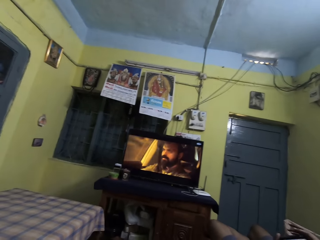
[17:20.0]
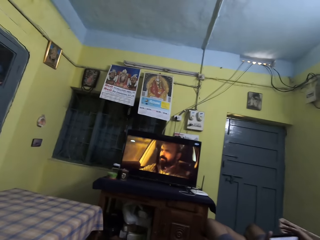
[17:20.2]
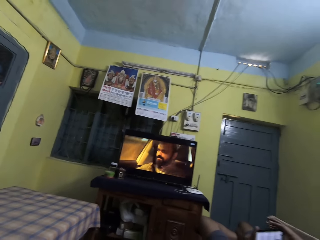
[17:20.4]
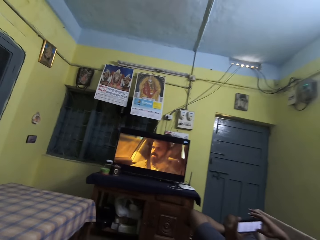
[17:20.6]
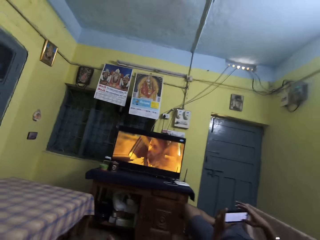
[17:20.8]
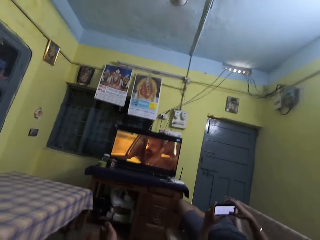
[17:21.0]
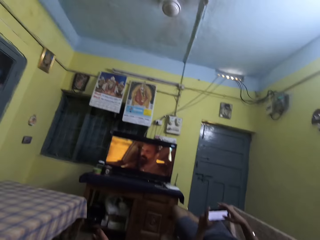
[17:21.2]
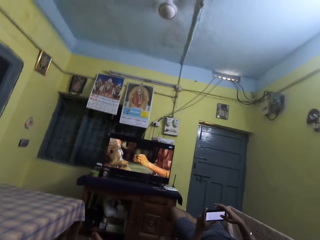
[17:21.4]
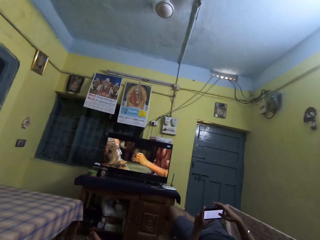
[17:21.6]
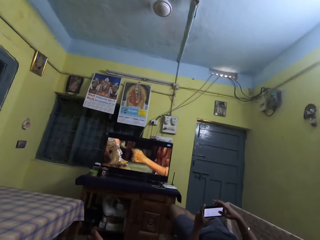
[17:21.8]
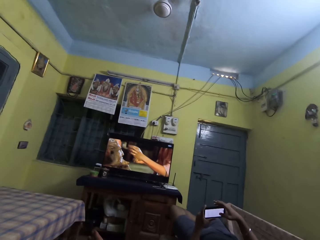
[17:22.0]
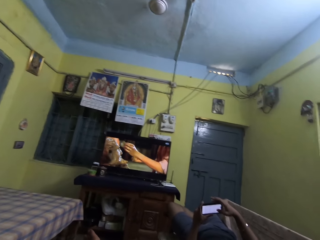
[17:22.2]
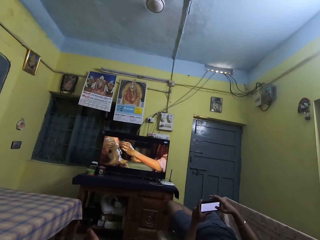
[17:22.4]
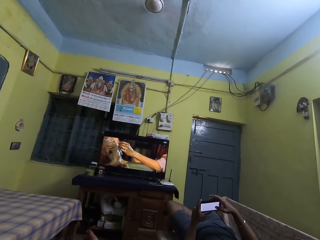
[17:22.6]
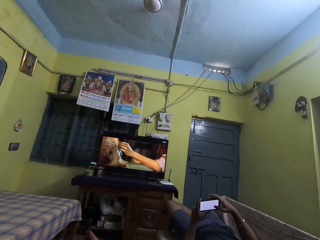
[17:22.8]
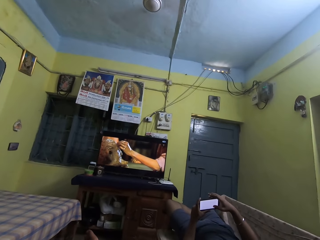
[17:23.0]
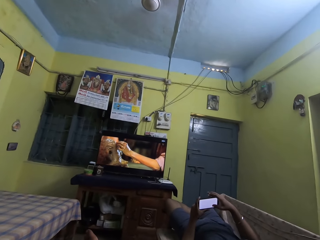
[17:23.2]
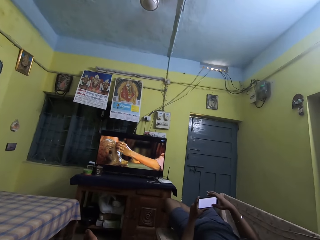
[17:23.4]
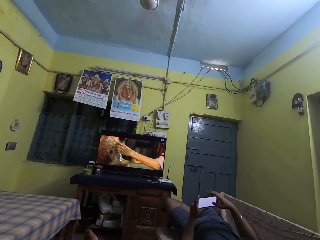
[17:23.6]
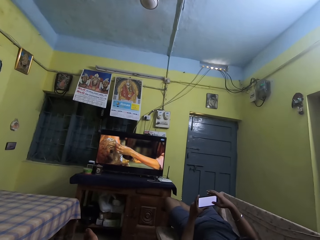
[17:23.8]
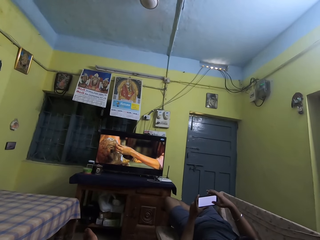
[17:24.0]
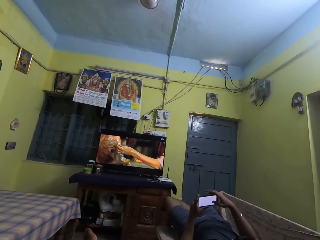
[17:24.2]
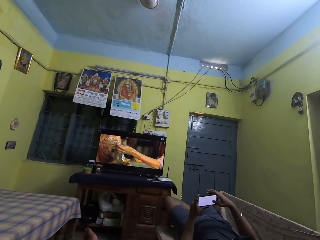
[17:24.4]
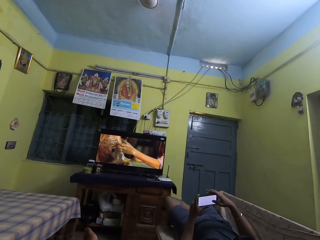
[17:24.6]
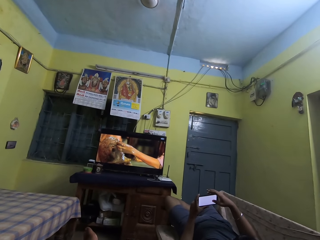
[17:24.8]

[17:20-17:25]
The camera wearer zooms out the camera.

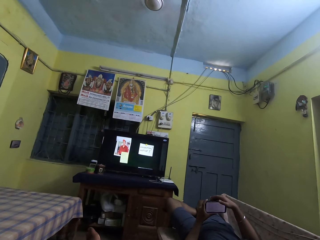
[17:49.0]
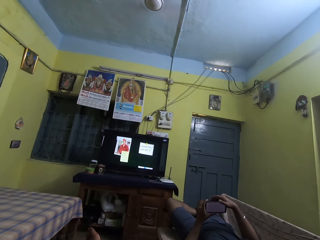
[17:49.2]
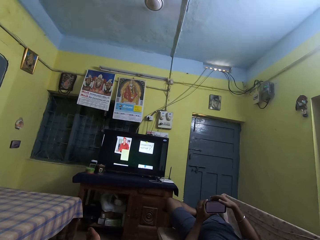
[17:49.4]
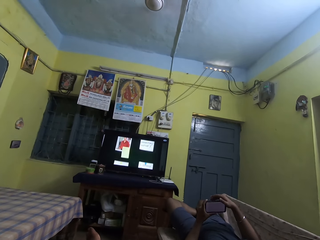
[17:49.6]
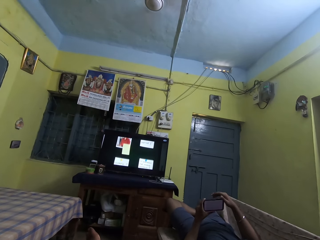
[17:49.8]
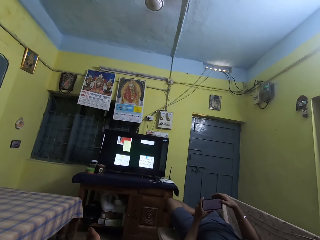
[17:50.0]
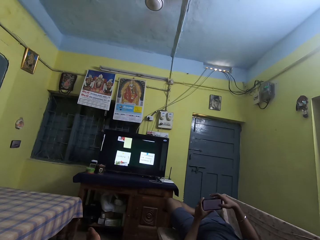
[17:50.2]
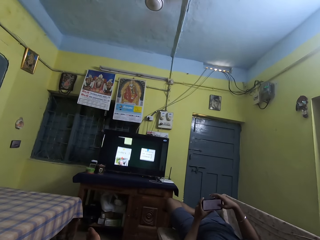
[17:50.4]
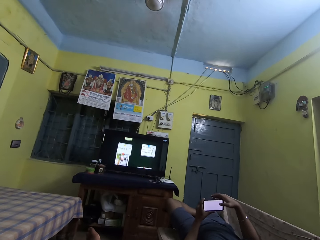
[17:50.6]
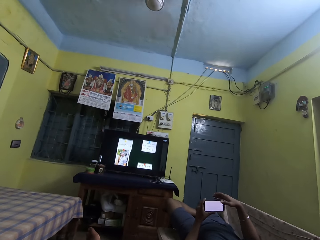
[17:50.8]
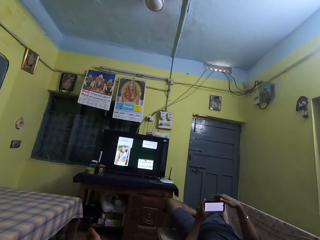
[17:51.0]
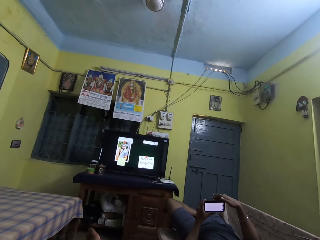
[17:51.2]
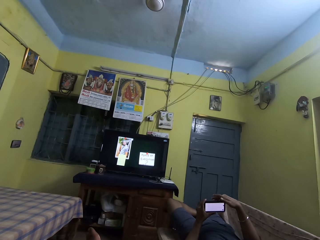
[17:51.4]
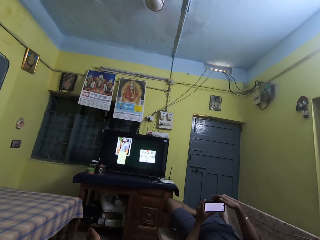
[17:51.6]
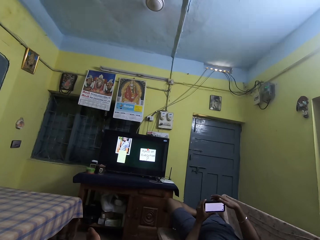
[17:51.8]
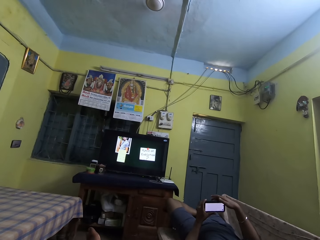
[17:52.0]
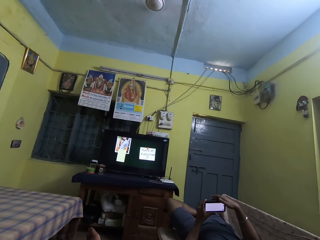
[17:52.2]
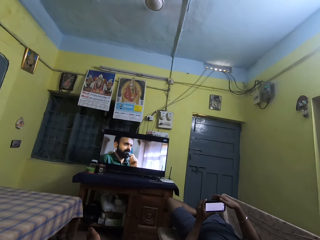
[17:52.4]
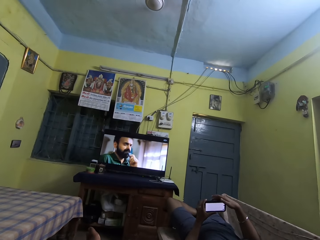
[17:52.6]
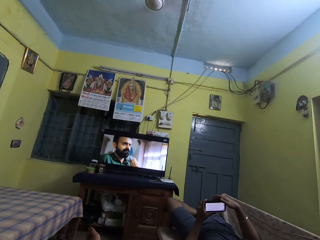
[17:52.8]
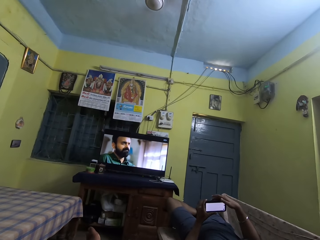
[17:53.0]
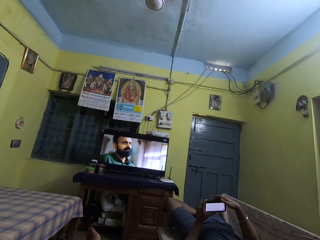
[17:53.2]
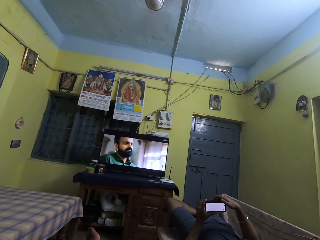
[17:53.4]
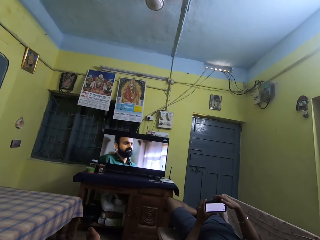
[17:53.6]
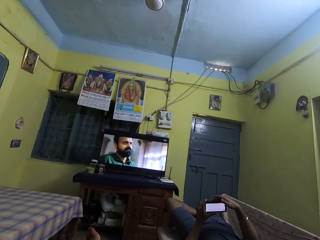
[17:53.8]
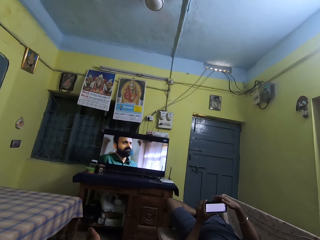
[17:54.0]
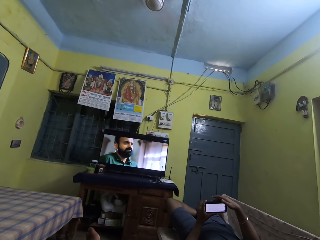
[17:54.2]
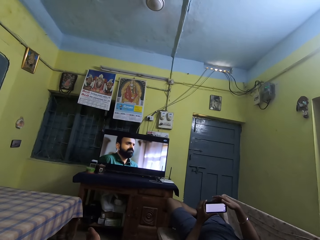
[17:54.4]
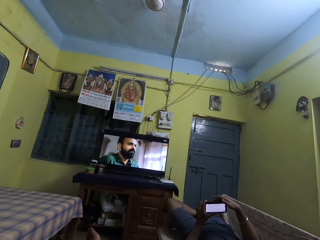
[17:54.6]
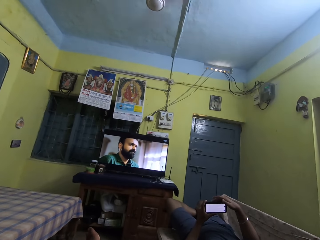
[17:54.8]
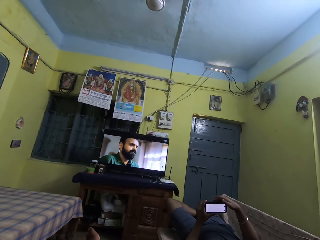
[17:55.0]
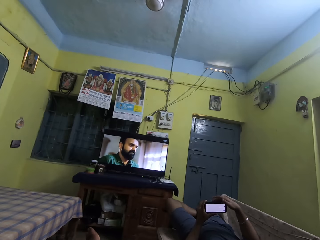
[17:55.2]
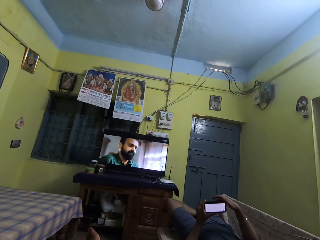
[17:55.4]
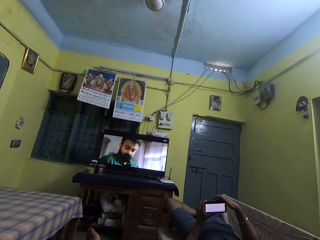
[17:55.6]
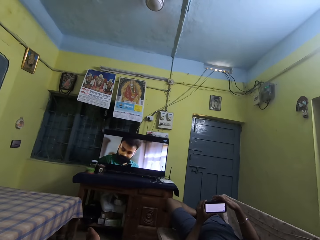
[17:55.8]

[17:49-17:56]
A man operates his phone.

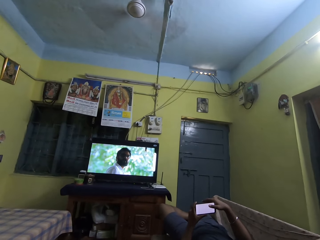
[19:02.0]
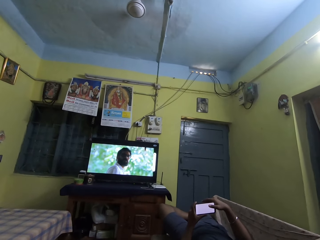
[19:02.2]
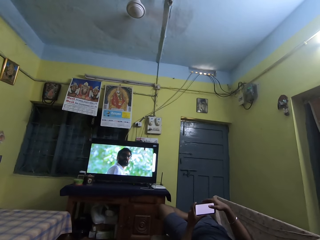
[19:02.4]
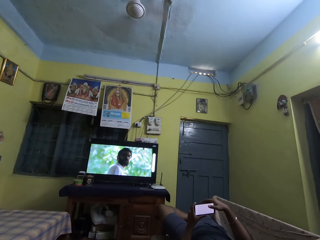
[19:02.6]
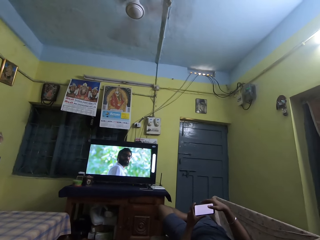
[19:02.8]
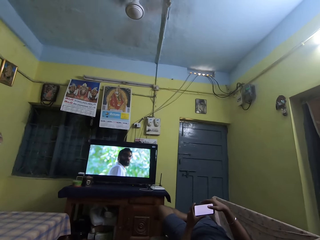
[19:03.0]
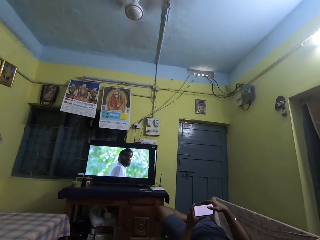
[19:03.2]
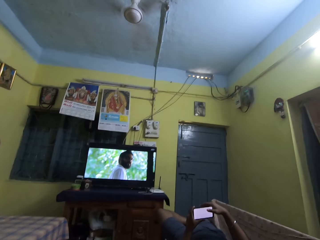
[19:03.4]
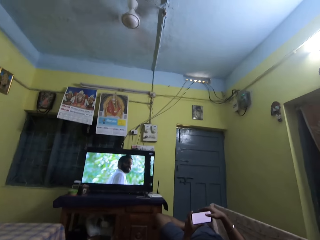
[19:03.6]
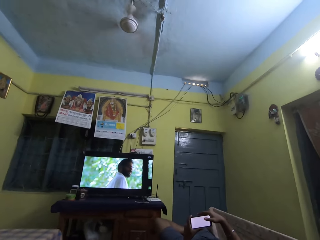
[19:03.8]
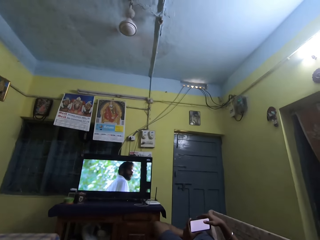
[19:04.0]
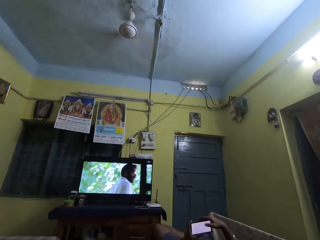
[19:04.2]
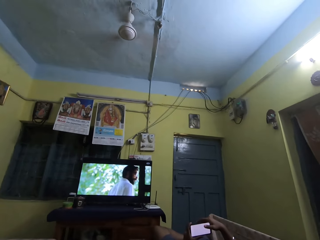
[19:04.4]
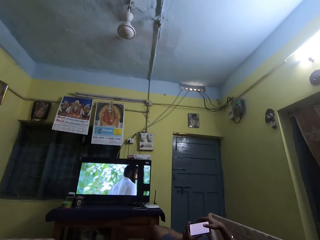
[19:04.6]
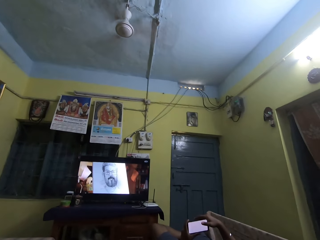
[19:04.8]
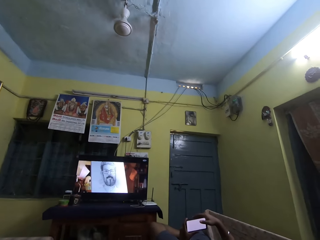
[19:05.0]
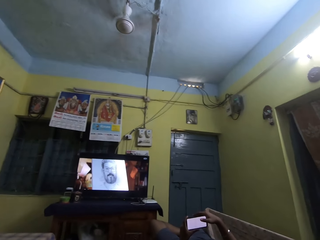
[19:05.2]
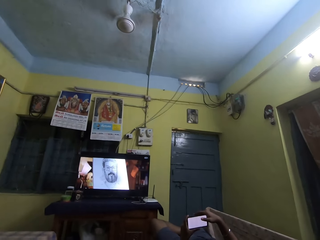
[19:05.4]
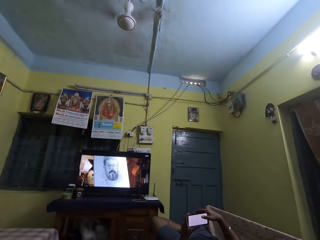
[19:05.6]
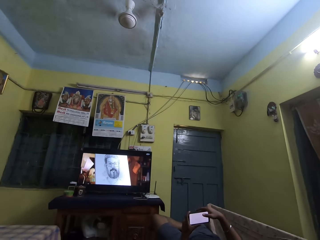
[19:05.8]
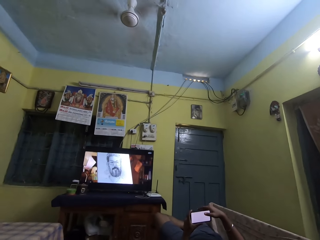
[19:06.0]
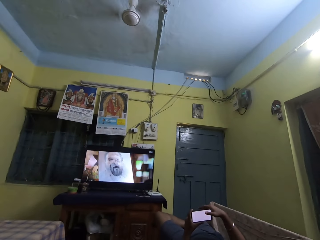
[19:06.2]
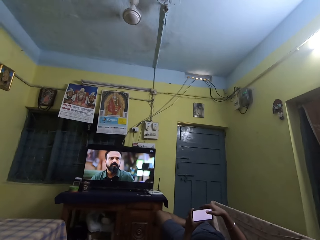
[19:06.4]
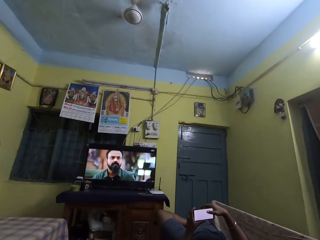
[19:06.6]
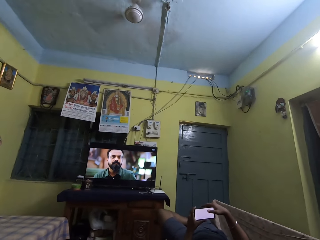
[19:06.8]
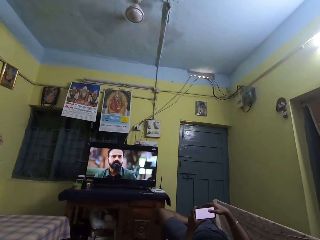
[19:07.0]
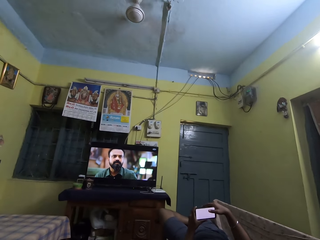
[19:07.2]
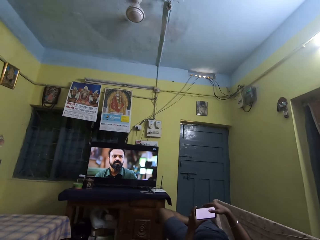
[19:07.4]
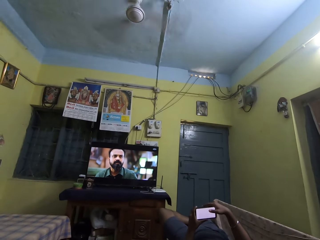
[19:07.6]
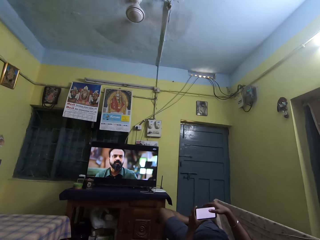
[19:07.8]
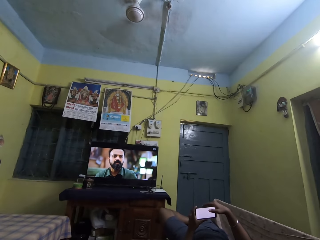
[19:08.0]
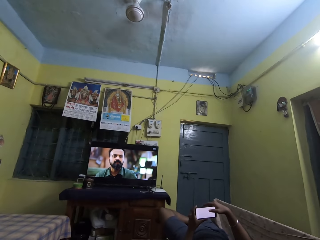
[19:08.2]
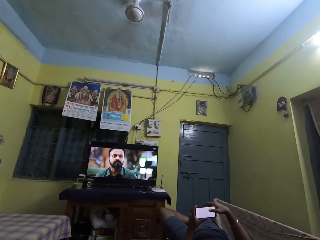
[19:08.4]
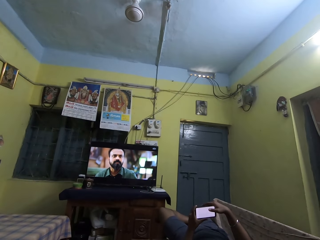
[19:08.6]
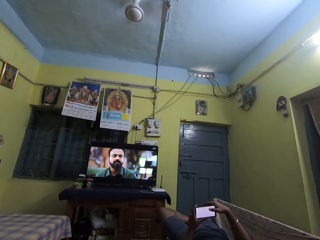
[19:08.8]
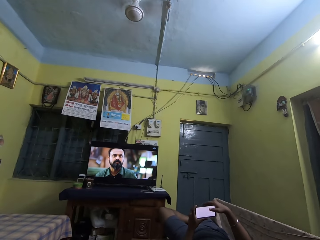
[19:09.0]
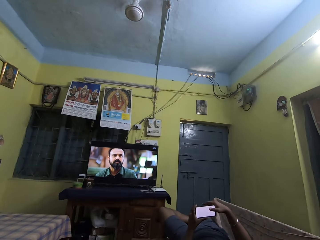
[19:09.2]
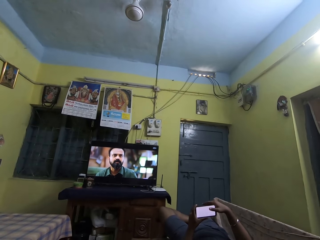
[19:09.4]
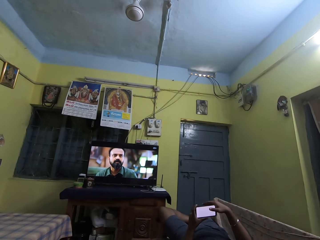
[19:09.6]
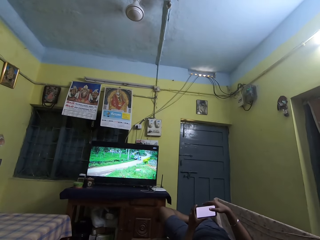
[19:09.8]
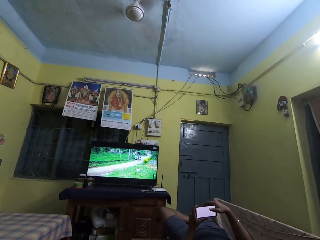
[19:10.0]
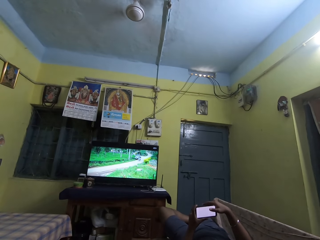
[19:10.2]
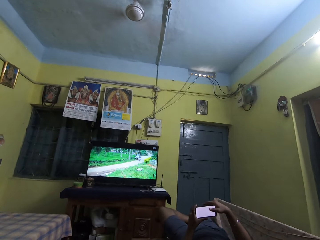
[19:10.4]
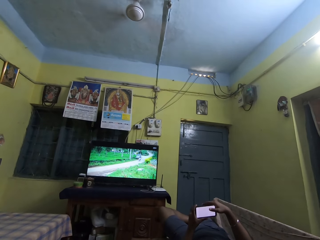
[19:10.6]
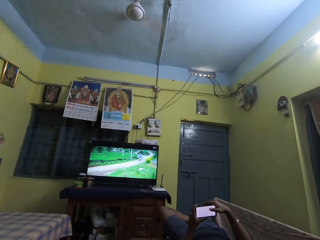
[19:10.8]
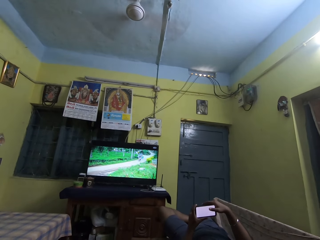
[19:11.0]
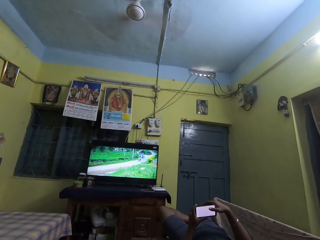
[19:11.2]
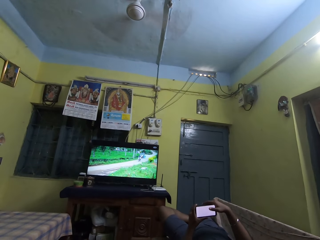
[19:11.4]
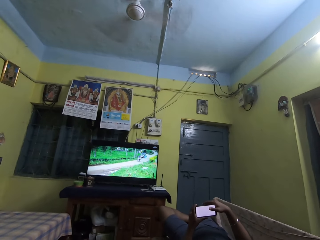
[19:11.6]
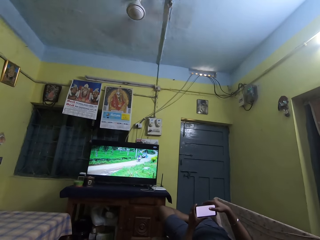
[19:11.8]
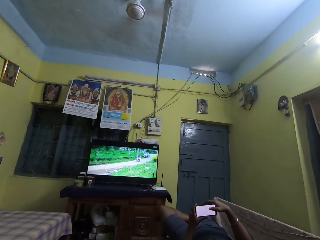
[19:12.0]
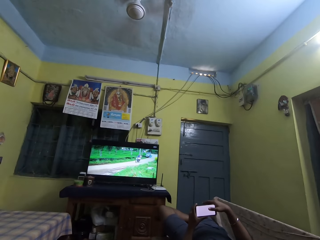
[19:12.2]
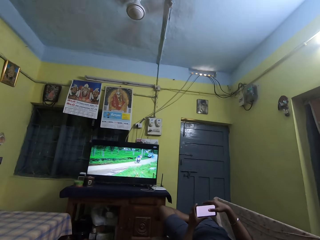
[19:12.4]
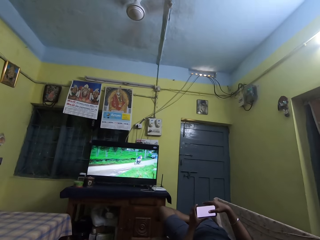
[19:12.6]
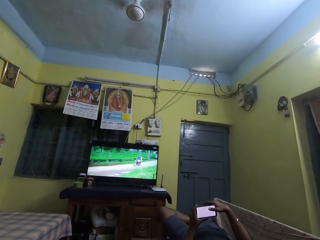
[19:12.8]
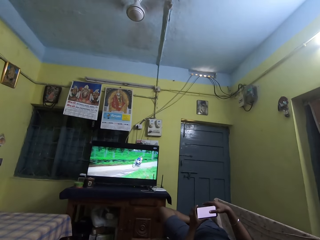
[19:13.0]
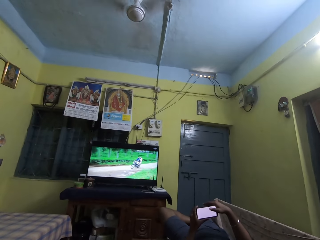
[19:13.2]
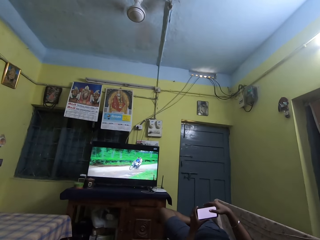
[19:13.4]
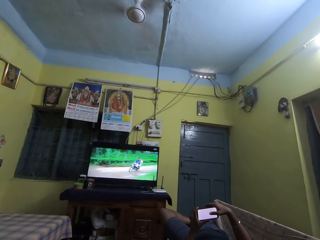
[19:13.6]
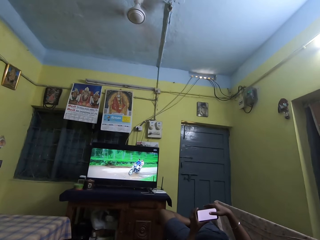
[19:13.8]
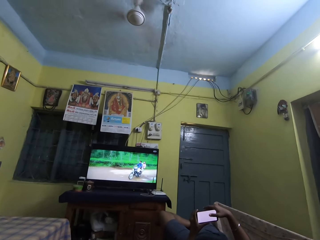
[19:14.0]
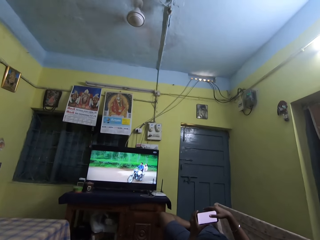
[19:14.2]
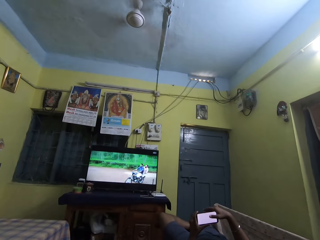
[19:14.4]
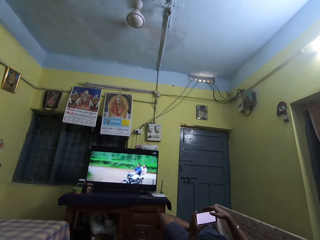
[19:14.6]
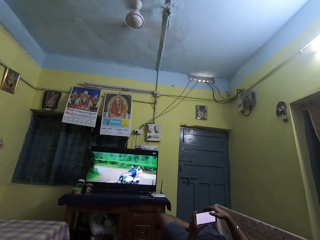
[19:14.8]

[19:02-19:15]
A man stares at a phone. The camera wearer dialogues with the man. They stare at a television. The man dialogues with the camera wearer.
